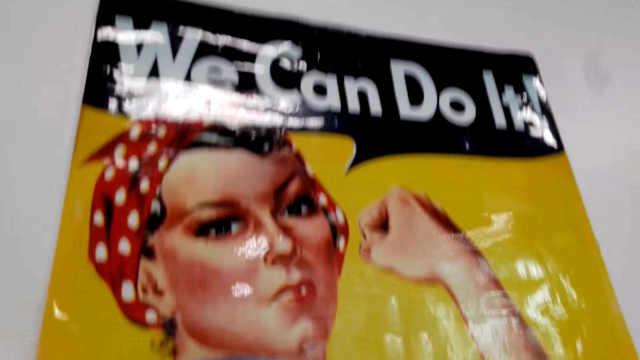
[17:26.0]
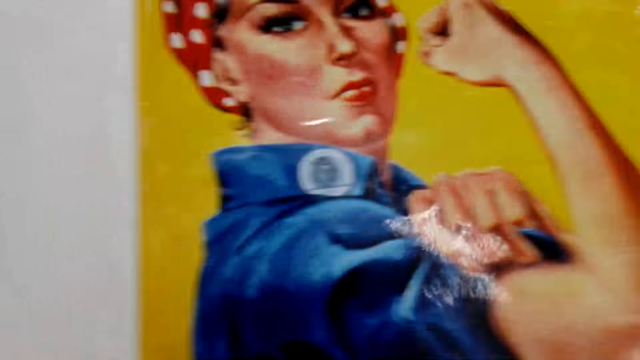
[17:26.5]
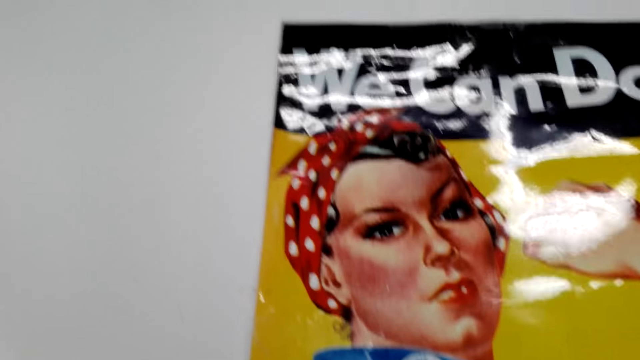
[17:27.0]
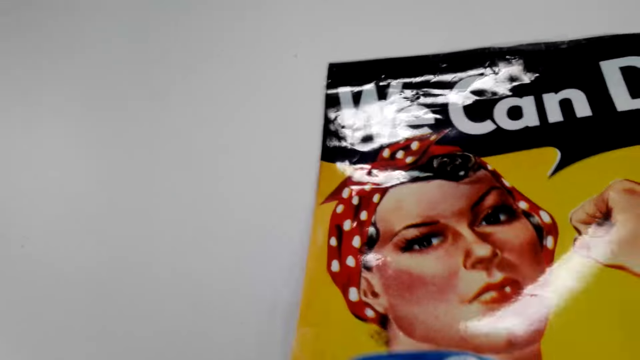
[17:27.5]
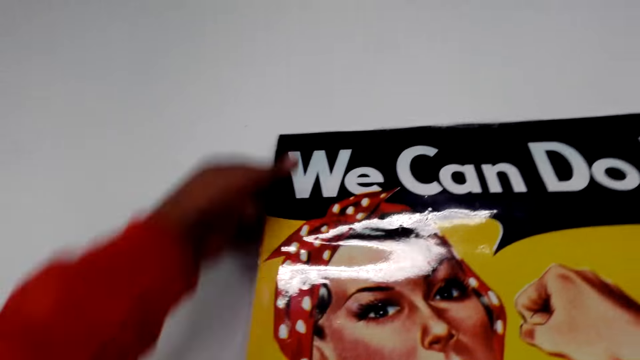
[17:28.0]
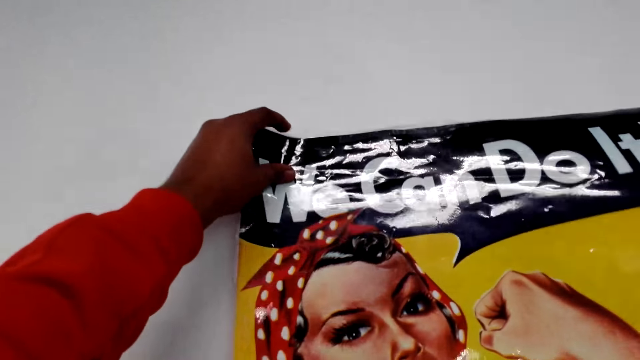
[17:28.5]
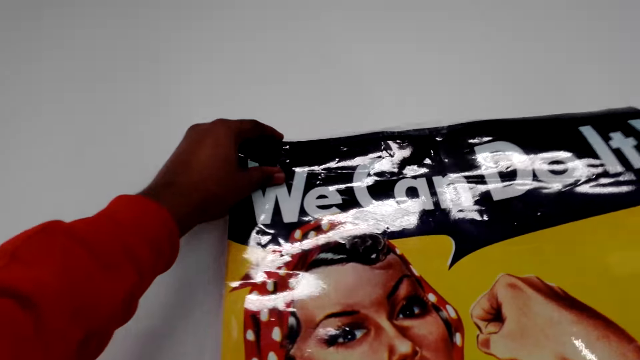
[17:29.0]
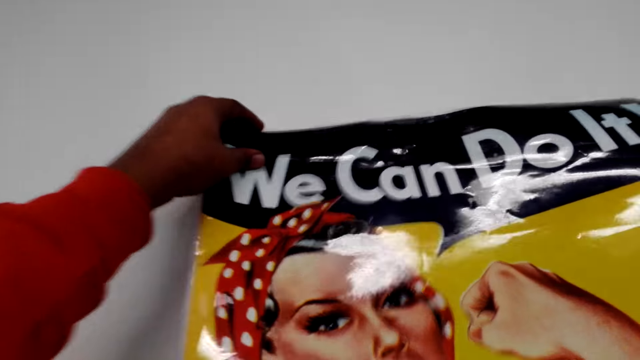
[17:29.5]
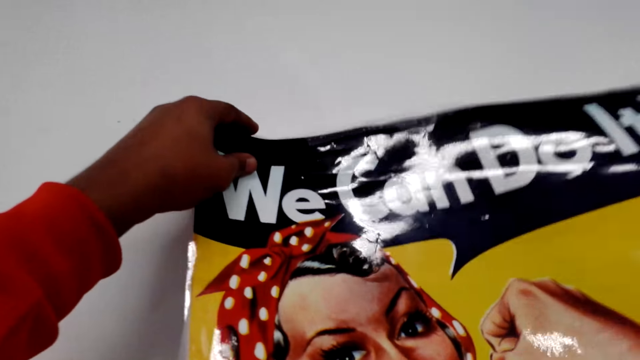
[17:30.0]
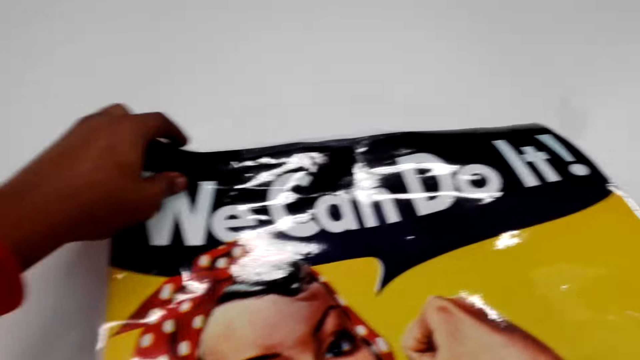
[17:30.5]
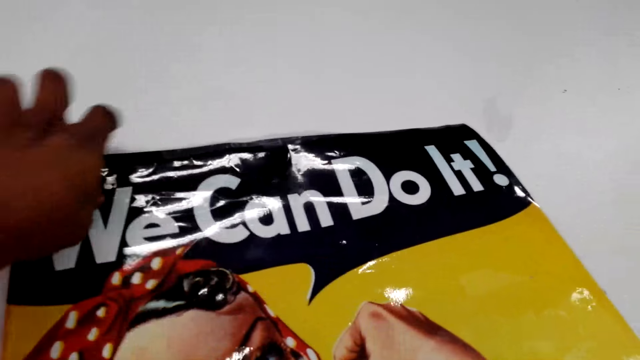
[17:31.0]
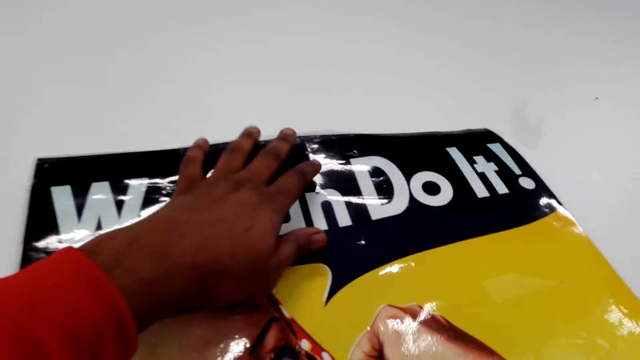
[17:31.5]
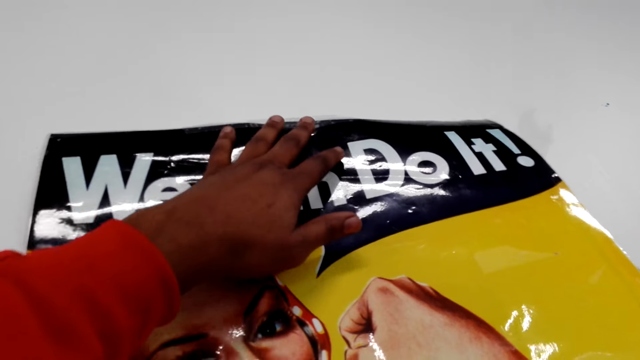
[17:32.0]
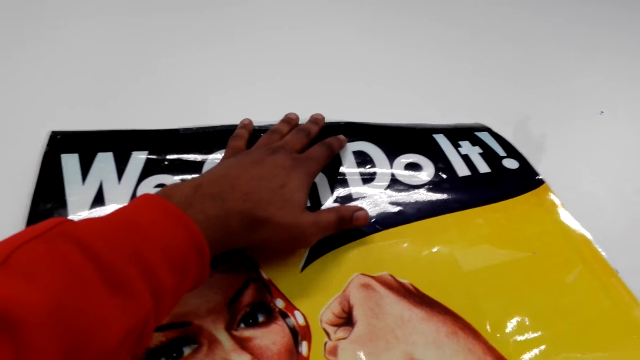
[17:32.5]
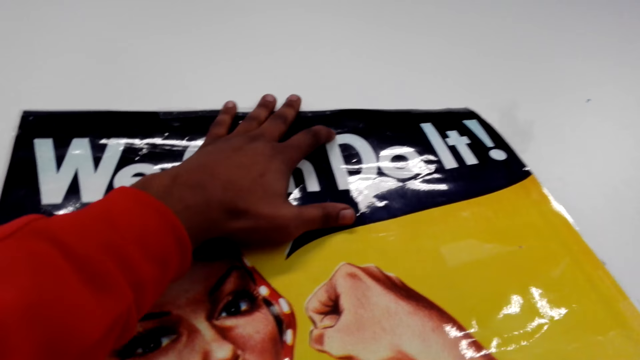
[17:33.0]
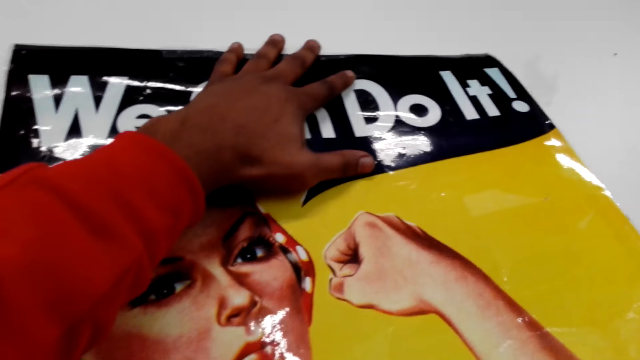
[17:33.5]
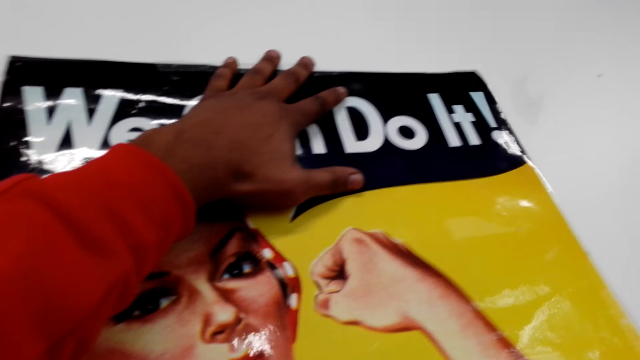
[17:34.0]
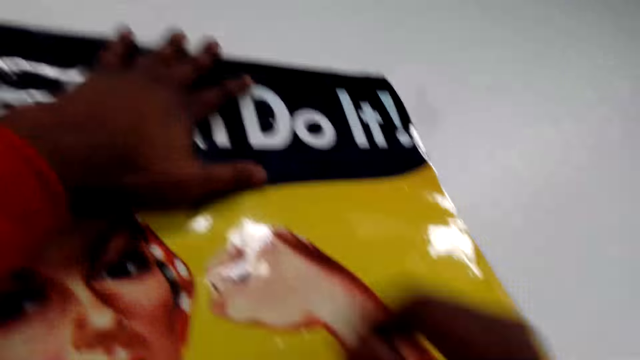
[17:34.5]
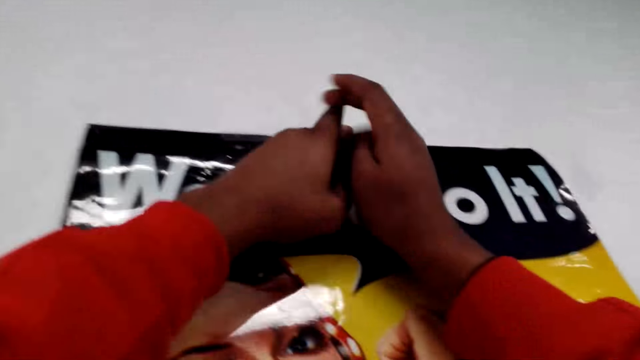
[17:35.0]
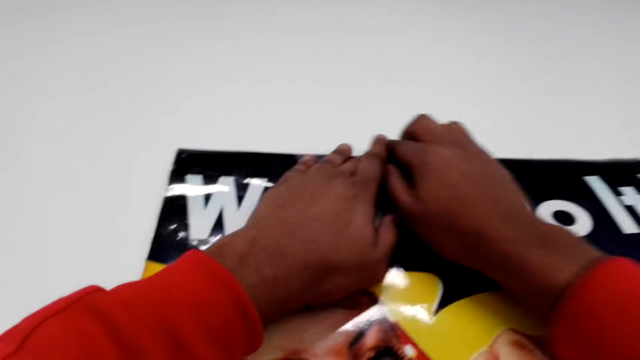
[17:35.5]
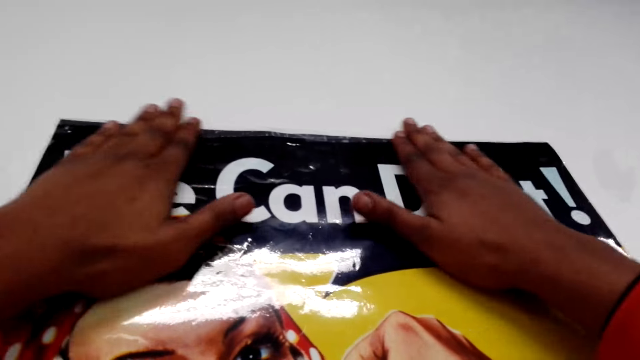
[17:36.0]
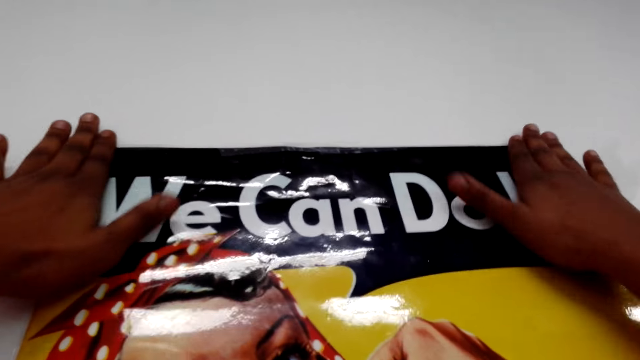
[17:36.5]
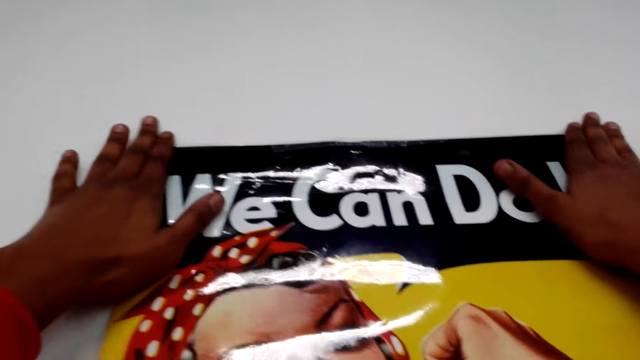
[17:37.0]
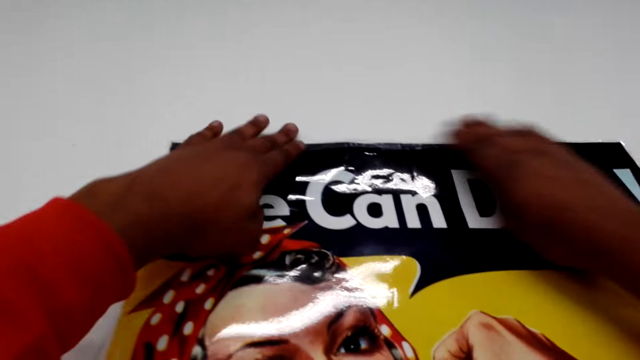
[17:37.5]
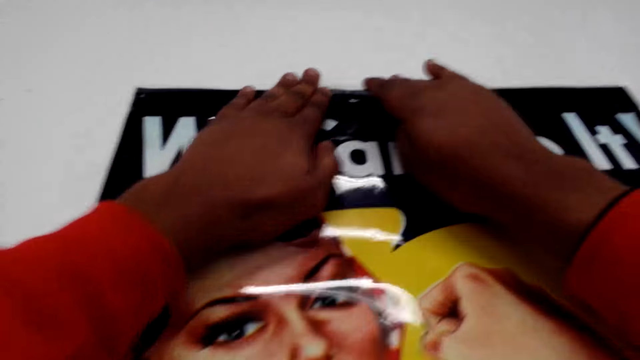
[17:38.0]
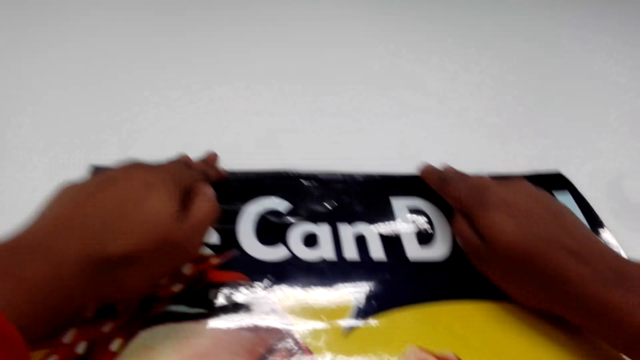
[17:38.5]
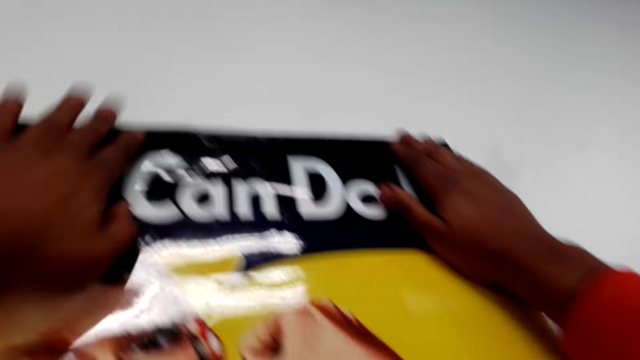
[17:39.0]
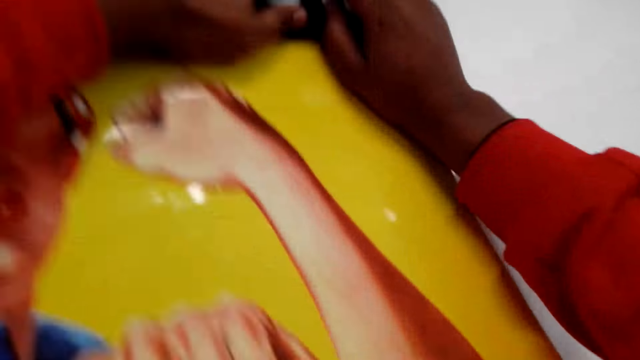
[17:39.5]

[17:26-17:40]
The camera wearer removes the sellotape on the wall. They remove a photo from the wall. They stick the photo on the wall. They align the photo on the wall.

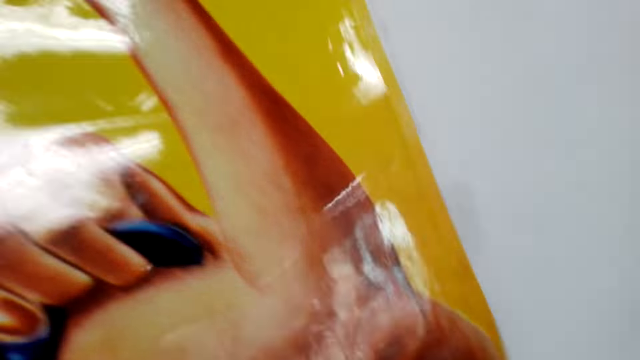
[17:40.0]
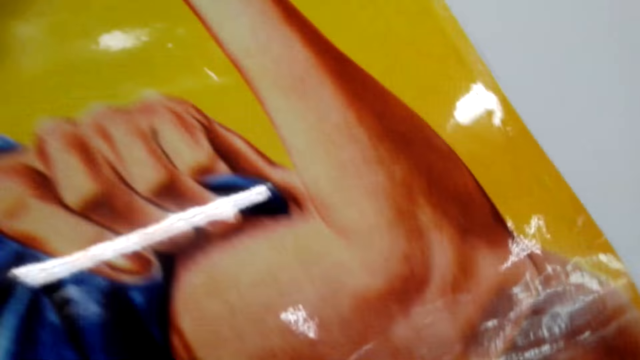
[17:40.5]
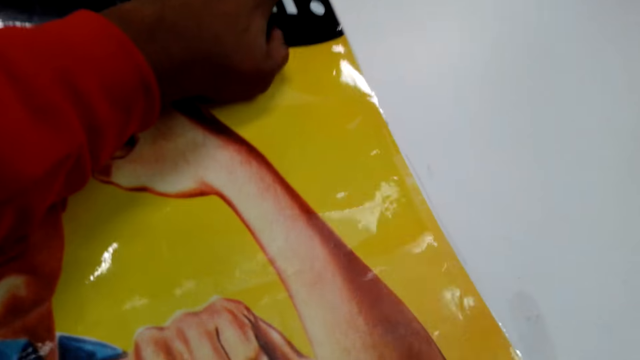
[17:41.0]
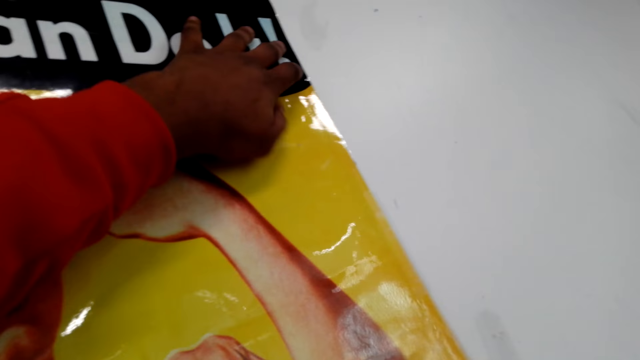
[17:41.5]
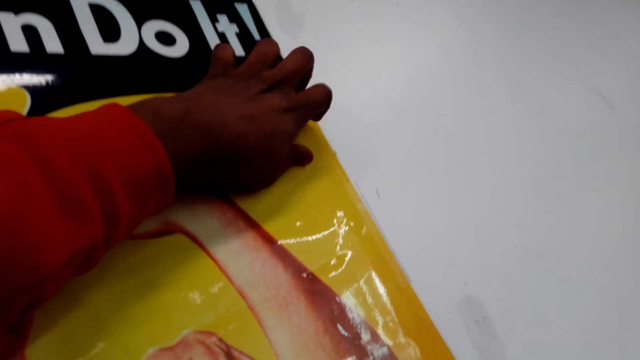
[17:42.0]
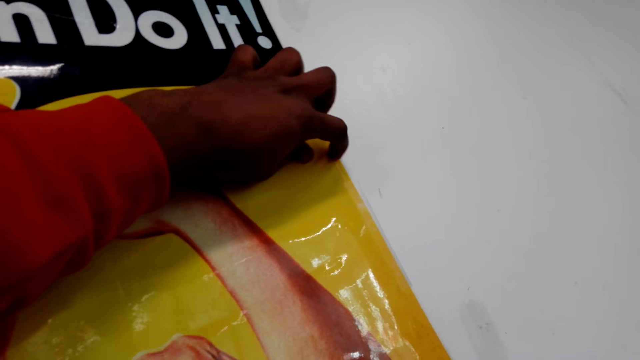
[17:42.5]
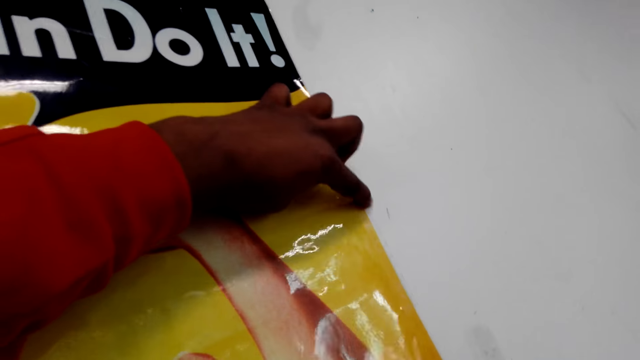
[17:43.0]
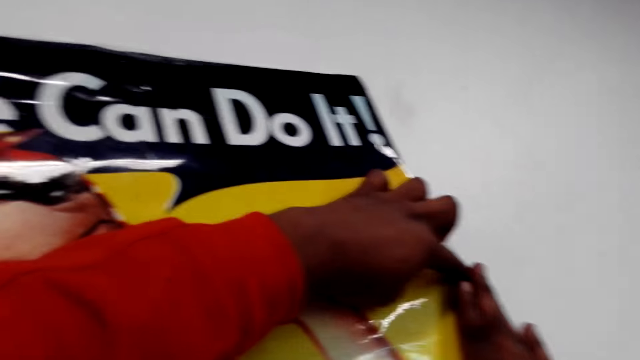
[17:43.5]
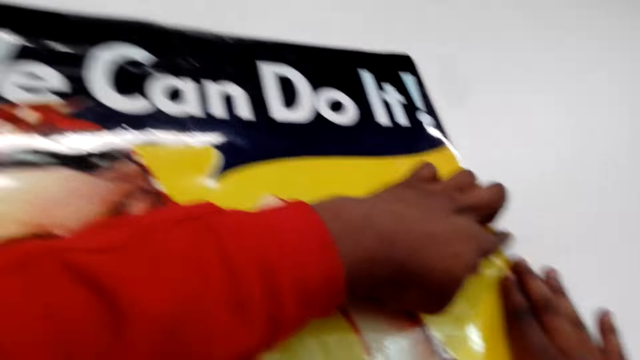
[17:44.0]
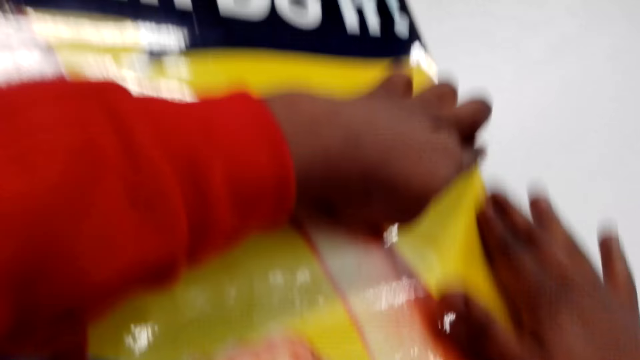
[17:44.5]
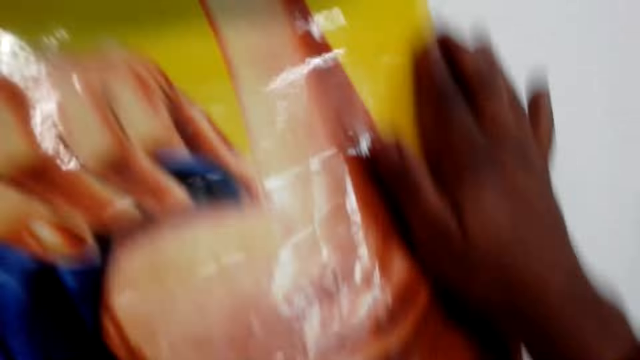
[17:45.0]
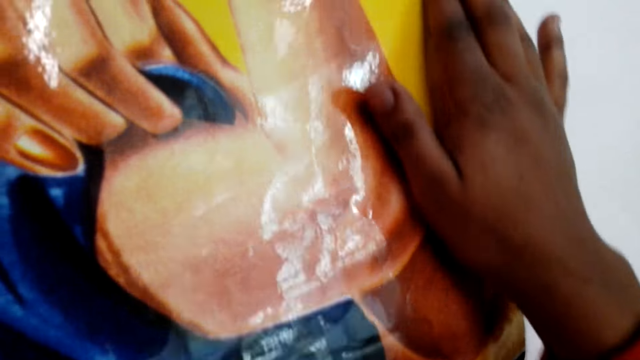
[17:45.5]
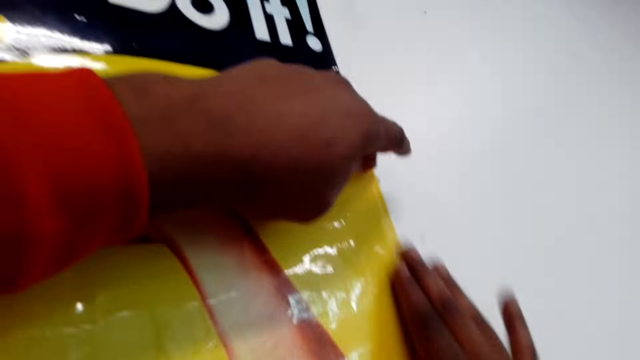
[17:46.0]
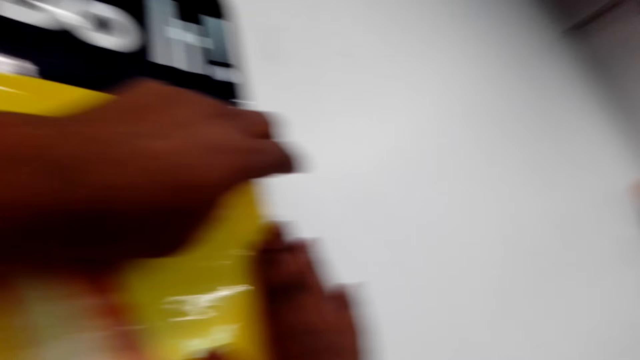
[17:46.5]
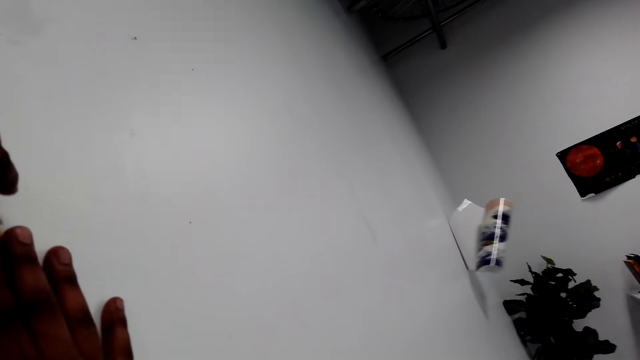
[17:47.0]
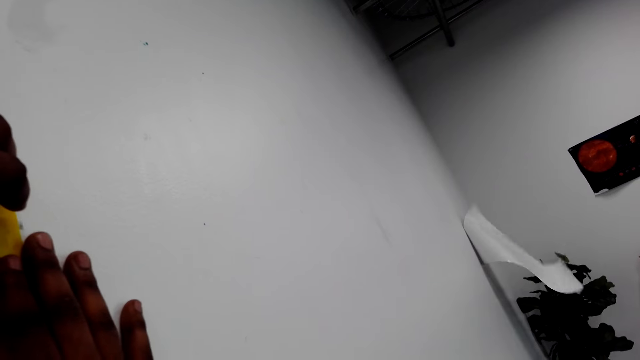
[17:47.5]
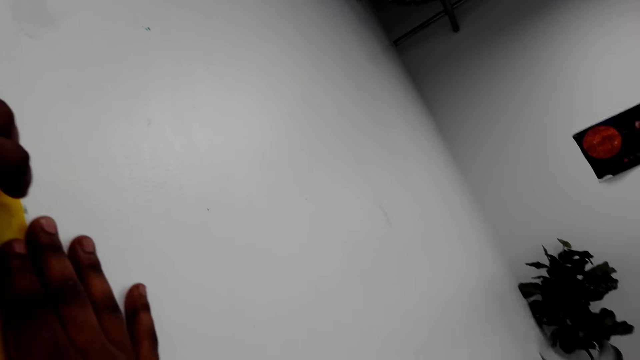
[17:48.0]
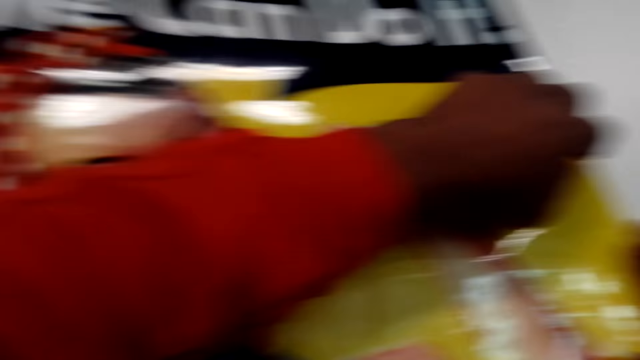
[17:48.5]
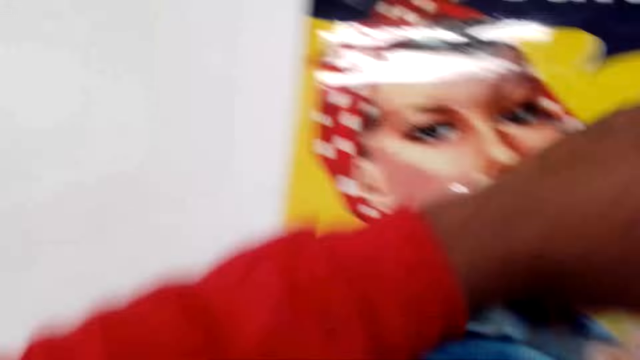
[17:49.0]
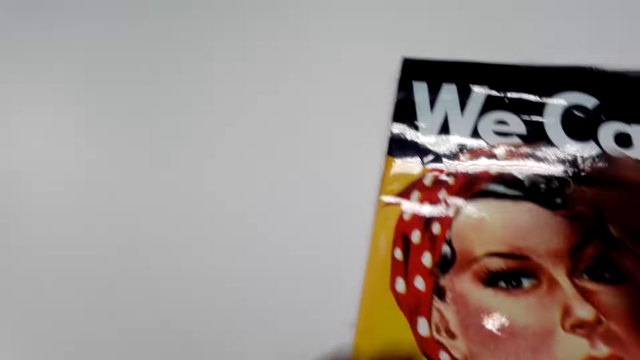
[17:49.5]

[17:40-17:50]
The camera wearer looks aside.
